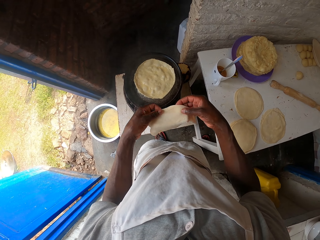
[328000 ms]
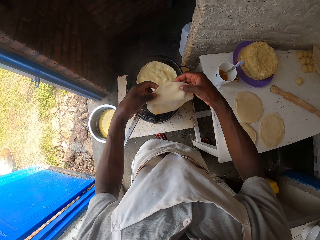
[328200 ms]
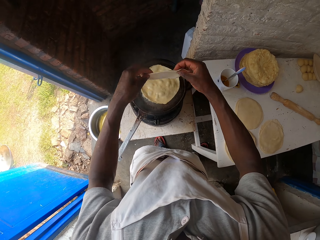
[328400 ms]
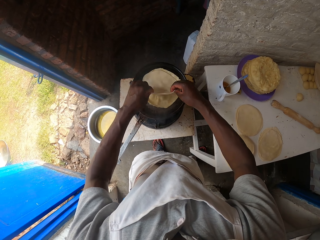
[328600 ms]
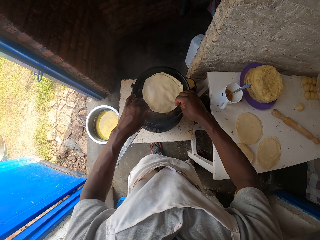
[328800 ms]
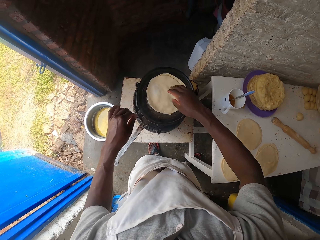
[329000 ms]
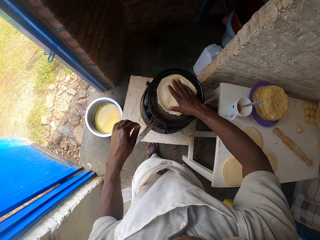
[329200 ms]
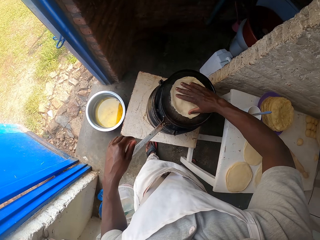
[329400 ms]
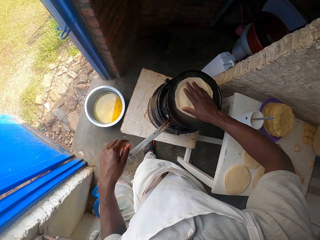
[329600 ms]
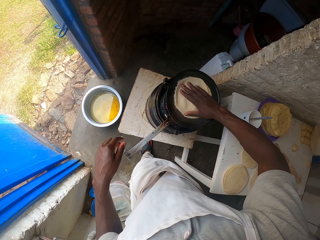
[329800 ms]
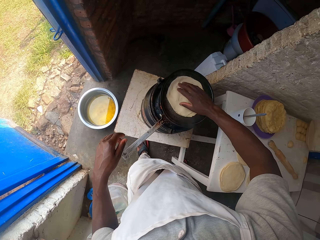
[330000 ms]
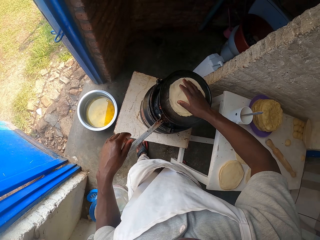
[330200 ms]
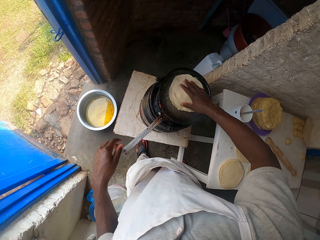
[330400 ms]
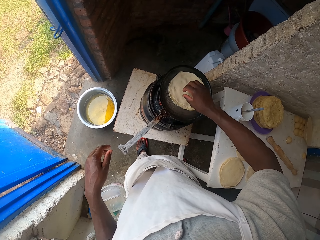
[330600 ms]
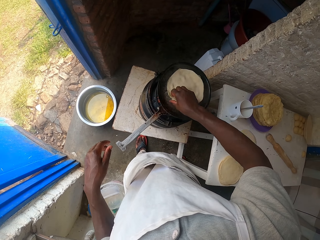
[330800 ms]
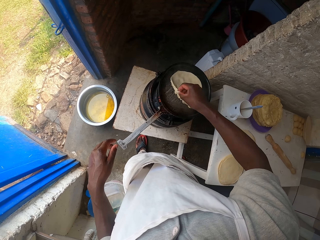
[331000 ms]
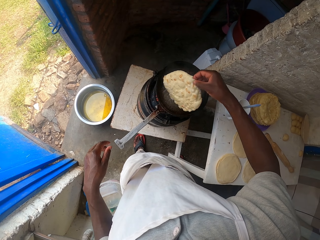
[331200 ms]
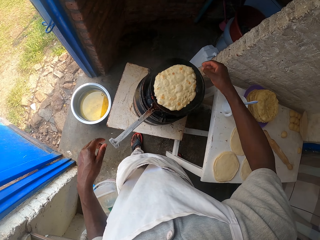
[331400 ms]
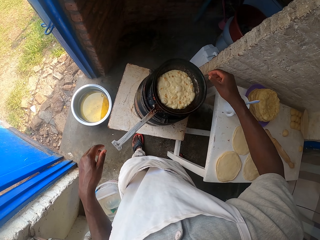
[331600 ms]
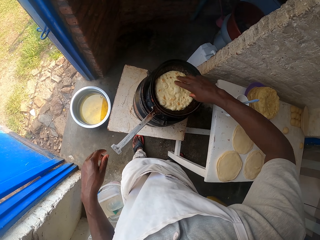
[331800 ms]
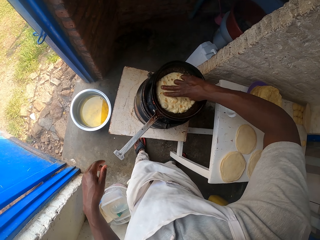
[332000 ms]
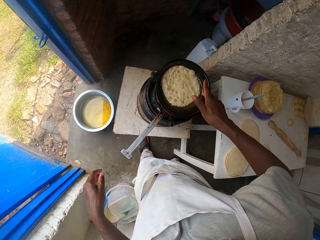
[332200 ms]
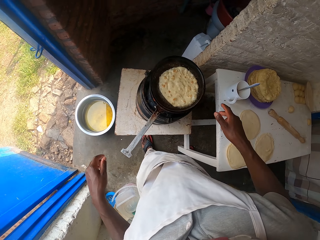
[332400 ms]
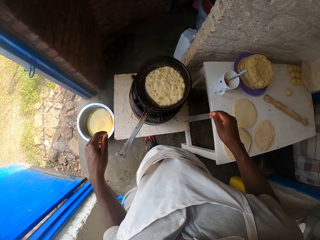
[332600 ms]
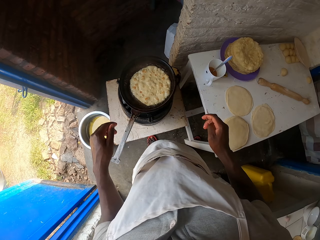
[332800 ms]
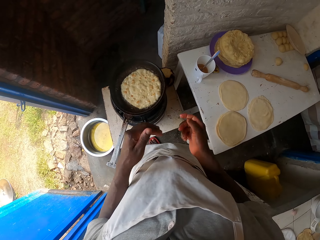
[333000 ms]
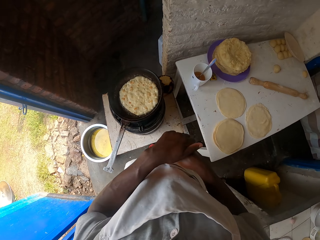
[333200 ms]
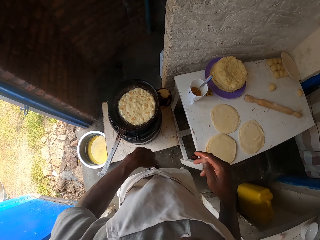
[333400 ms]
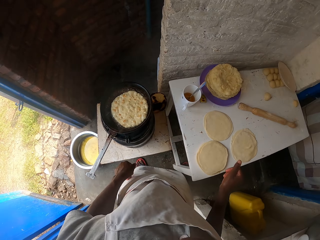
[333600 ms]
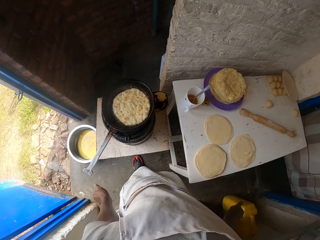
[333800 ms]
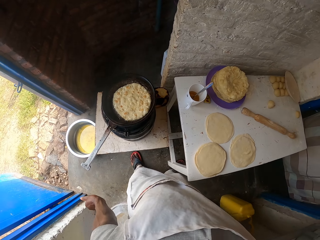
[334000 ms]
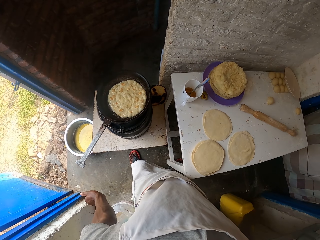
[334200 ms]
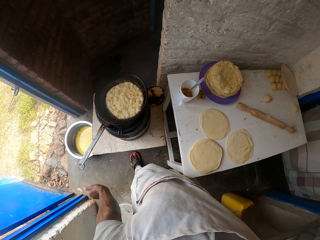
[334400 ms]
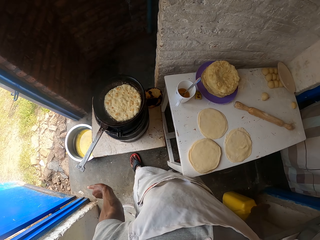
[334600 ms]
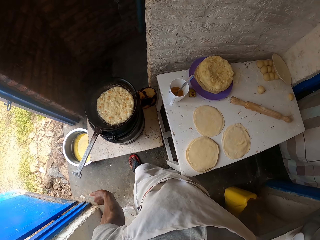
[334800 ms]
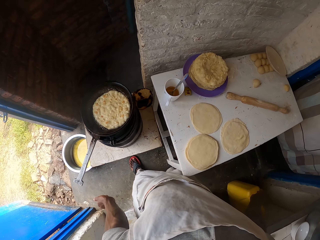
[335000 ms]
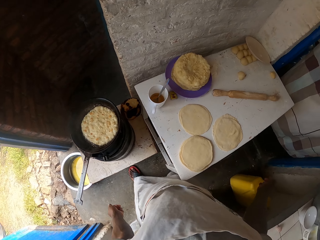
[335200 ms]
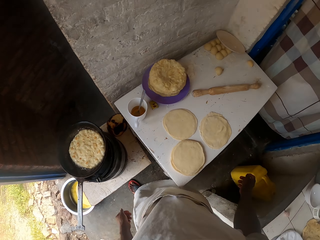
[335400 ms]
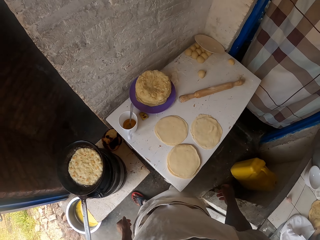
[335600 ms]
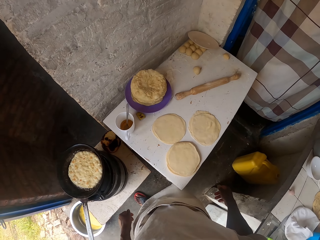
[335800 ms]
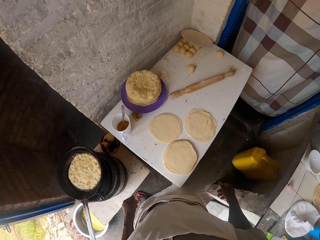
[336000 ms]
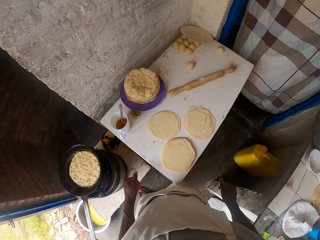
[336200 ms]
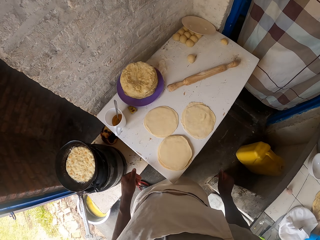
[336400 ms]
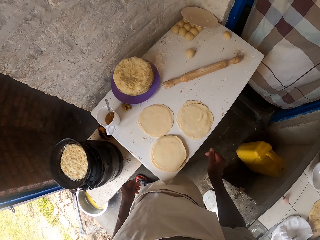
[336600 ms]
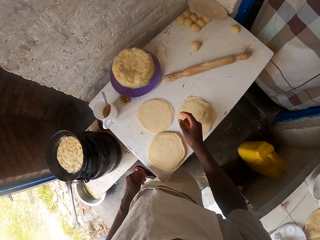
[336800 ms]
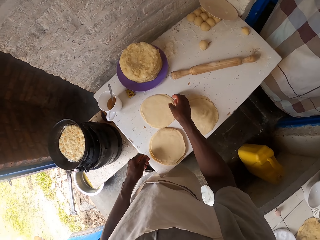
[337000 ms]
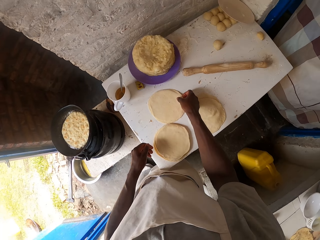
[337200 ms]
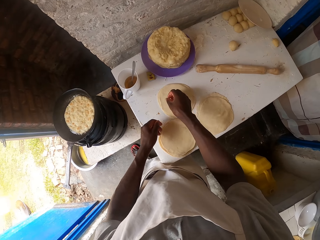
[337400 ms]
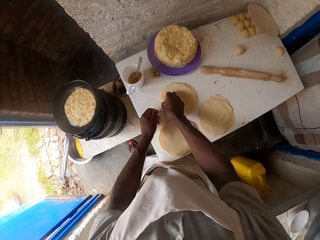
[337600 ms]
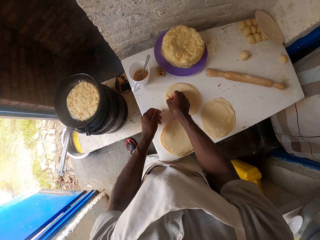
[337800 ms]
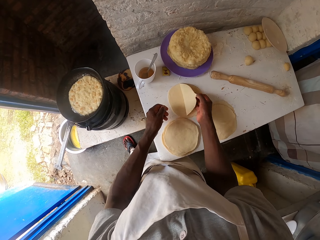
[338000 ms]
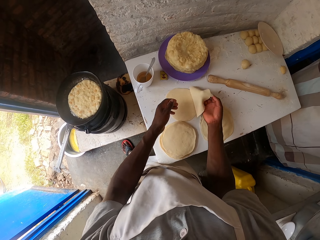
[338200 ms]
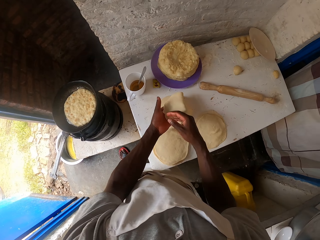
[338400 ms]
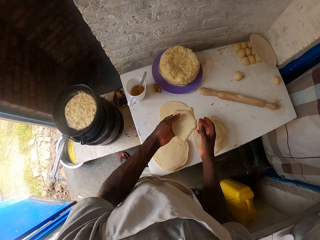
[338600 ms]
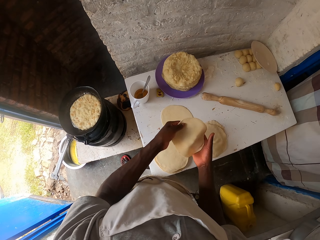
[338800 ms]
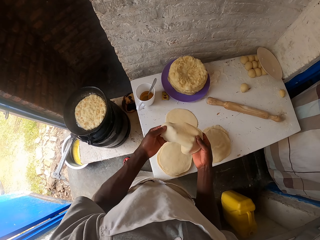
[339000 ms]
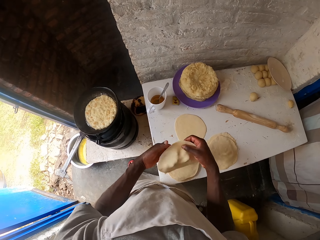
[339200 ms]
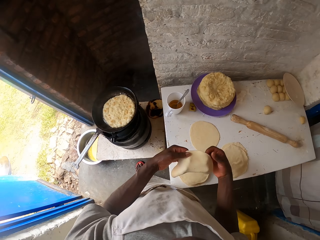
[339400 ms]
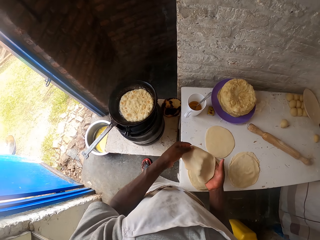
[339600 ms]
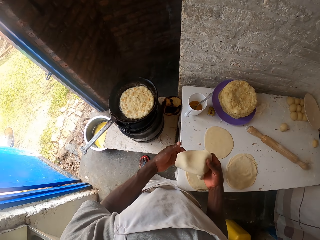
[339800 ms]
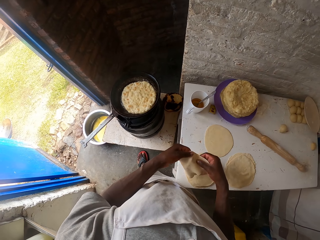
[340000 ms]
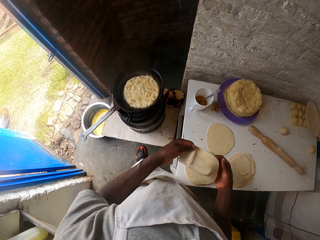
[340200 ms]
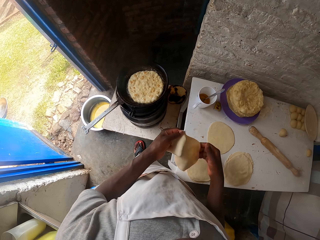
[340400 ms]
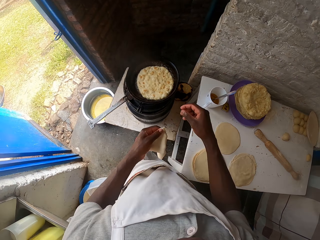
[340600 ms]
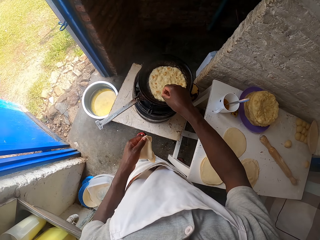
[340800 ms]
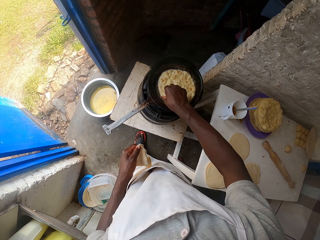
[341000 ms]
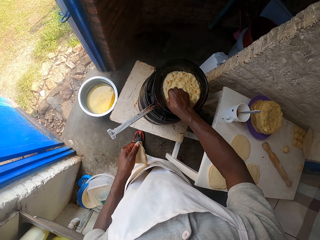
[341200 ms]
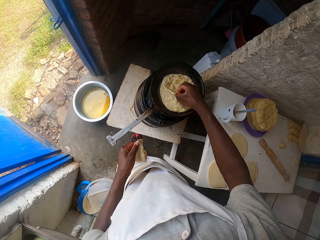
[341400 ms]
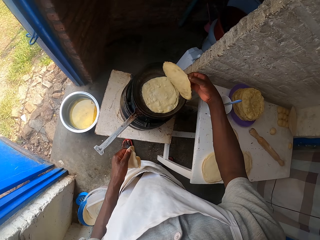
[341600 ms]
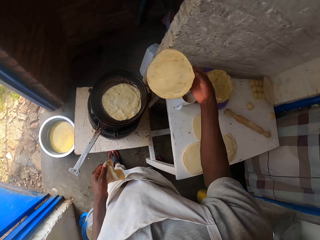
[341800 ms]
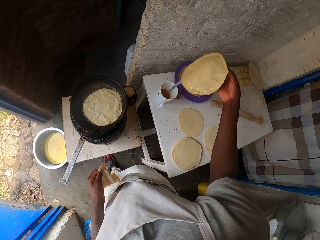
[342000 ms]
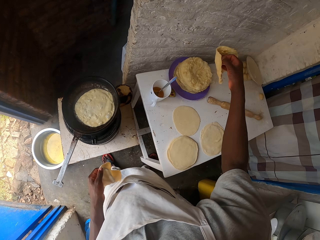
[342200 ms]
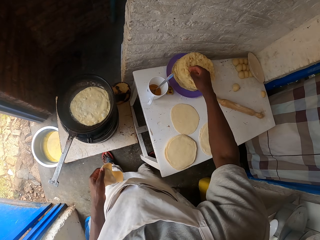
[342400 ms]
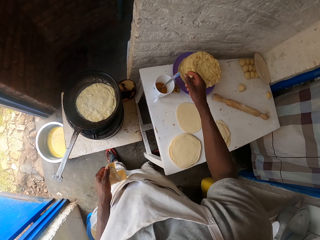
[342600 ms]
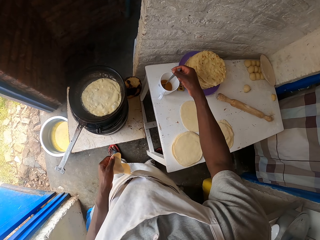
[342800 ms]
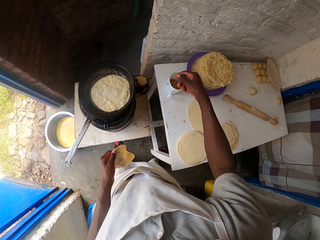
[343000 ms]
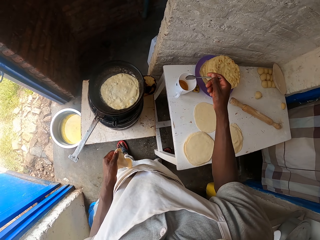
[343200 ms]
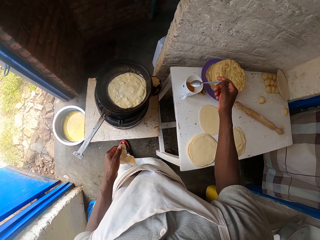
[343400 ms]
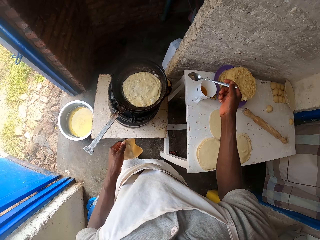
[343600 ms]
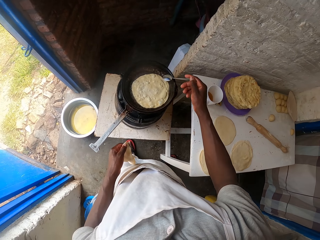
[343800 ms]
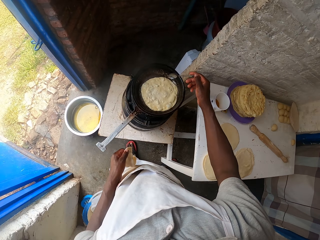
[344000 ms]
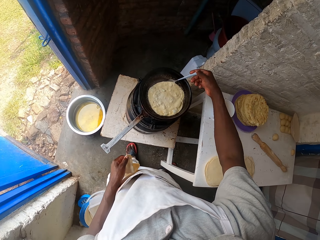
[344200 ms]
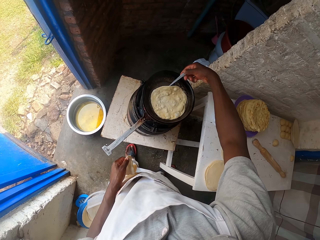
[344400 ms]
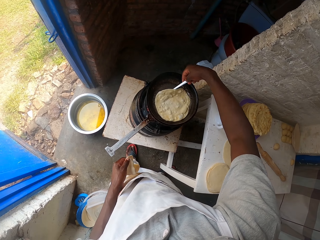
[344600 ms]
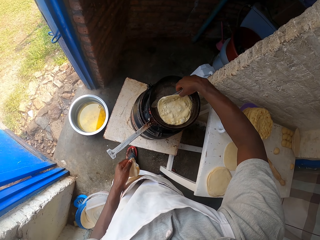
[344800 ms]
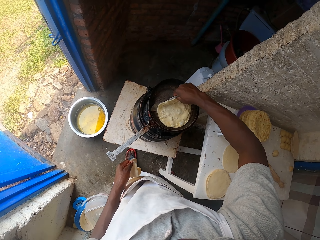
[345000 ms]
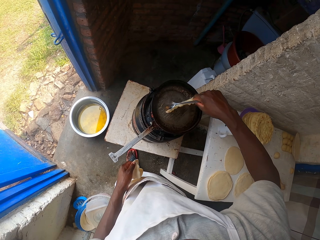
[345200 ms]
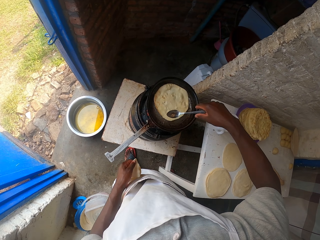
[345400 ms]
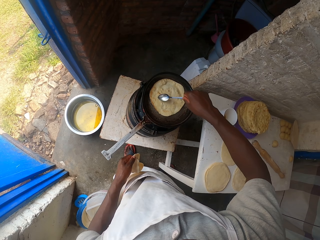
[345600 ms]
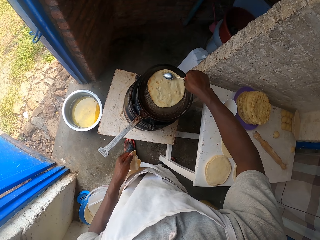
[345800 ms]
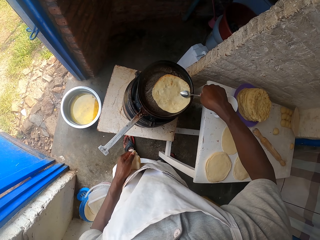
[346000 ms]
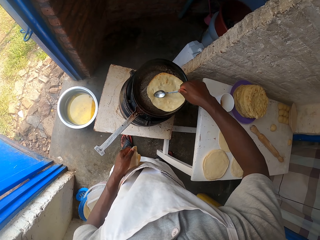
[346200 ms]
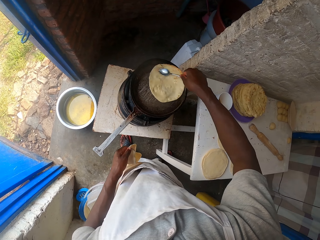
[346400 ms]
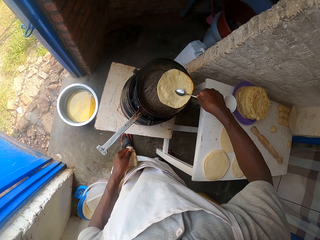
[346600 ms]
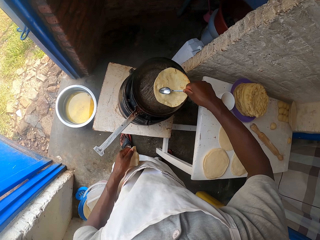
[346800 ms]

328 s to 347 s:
The camera wearer adds a dough on a bread in the frying pan. They spin the dough in the pan with a hand. They flip the doughs with hand. They hold the bread on the pan. They spin the dough in the pan with a hand. They look around. They take a dough on the table. They stretch the dough with hands. They hold the bread on the pan. They pick up the dough in the pan. They place the dough on other doughs. They pick up a spoon in the cup of oil. They hold the spoon on the oil. They flip the dough in the pan with the spoon. They spin the dough in the pan with the spoon.
